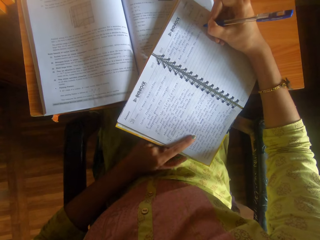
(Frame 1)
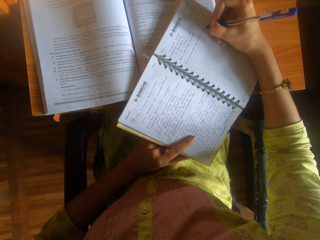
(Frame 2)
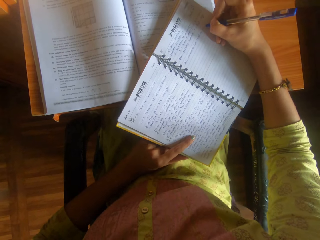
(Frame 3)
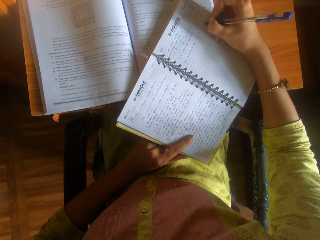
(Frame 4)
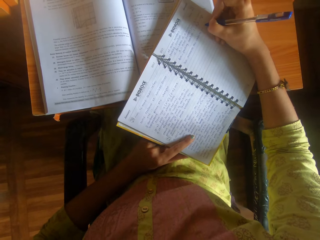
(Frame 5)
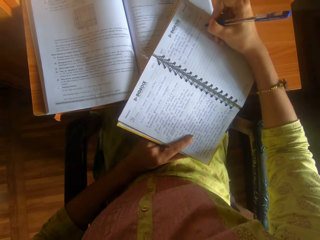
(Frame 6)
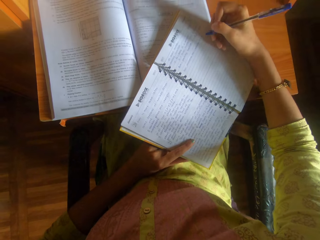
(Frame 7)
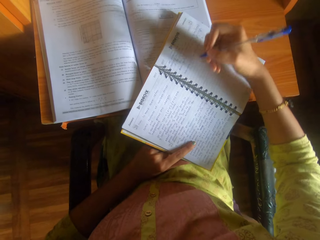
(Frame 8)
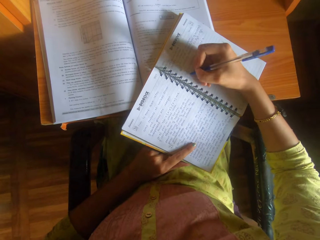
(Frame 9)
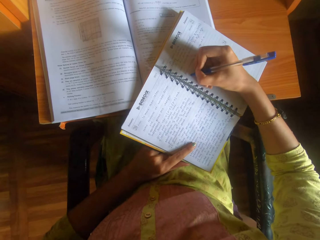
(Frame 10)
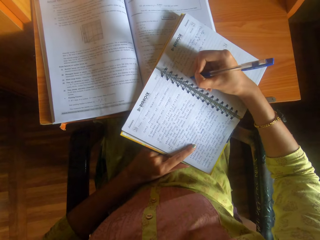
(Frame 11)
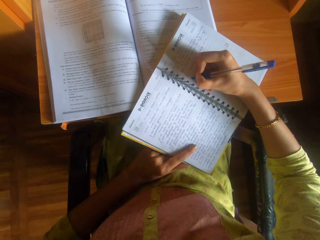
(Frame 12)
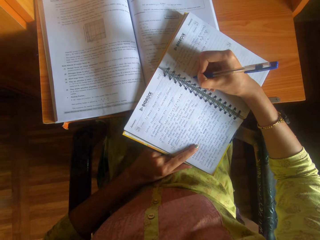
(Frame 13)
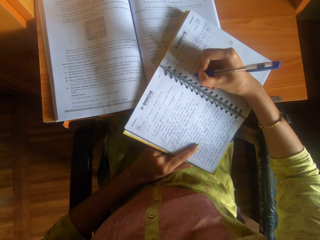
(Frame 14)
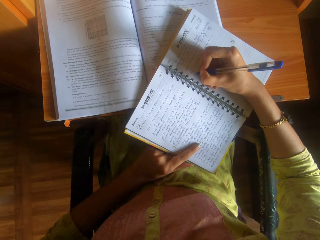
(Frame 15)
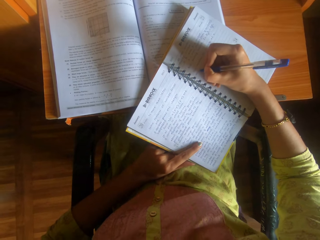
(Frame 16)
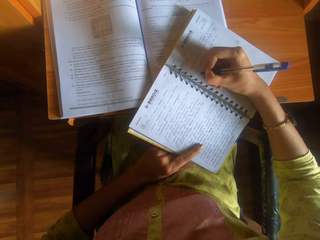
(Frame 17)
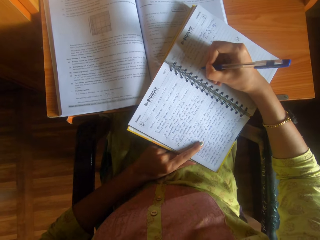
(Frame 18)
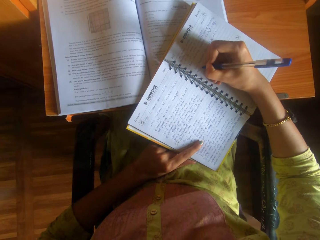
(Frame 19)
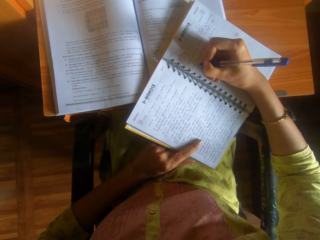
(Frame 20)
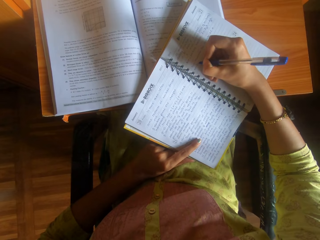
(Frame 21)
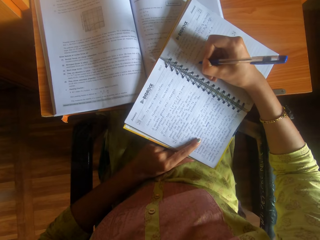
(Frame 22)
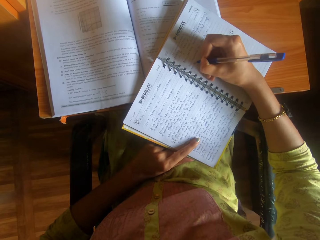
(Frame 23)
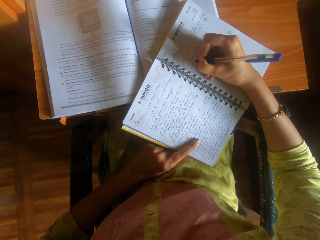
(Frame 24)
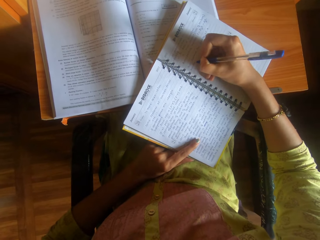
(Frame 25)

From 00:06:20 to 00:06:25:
The camera wearer holds the notebook with her left hand.

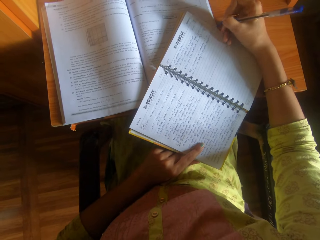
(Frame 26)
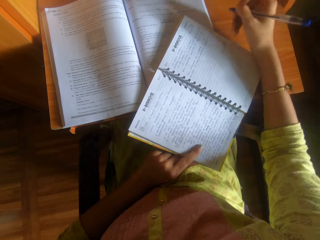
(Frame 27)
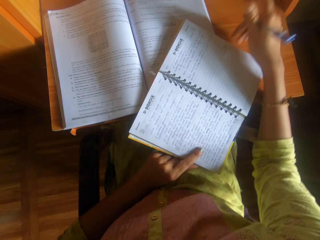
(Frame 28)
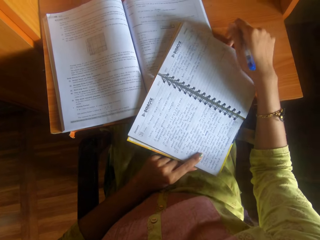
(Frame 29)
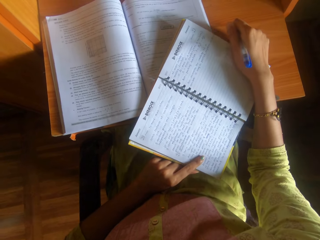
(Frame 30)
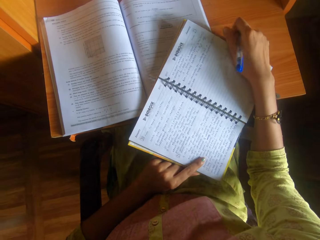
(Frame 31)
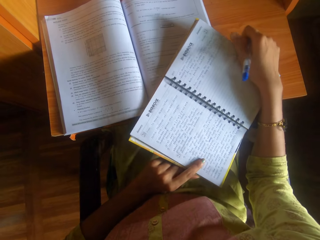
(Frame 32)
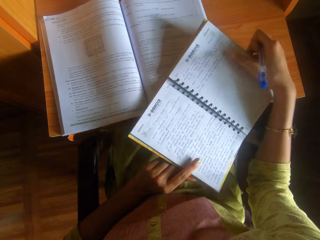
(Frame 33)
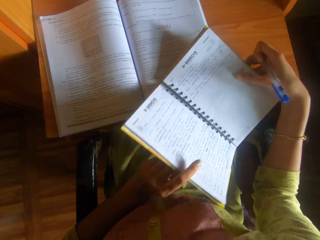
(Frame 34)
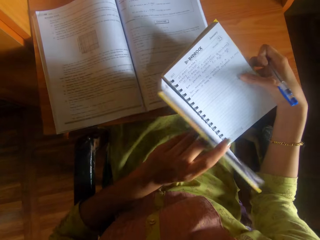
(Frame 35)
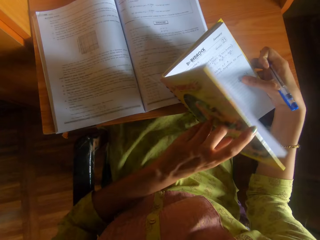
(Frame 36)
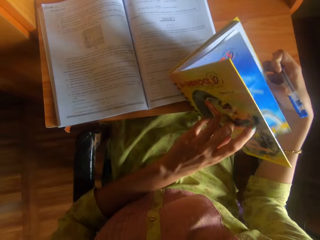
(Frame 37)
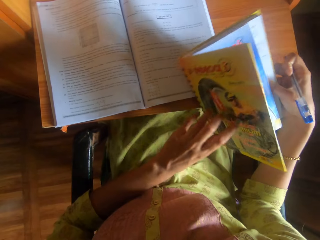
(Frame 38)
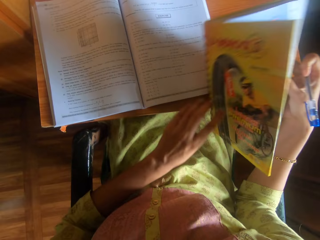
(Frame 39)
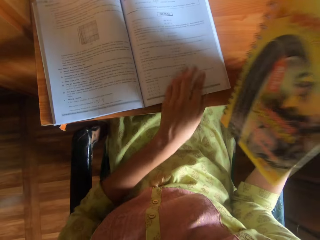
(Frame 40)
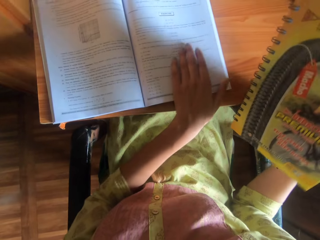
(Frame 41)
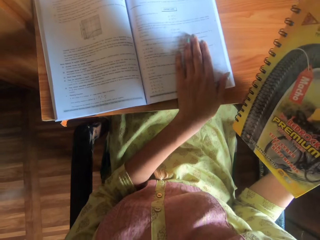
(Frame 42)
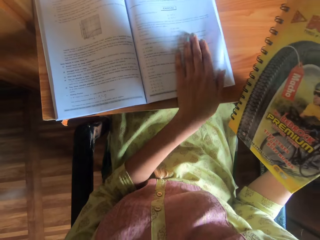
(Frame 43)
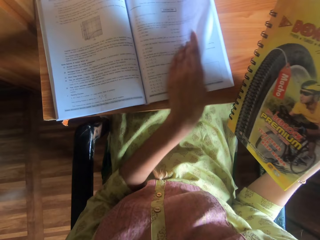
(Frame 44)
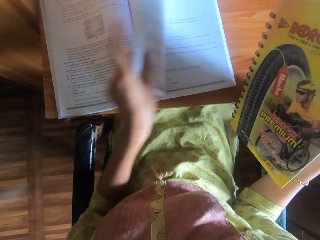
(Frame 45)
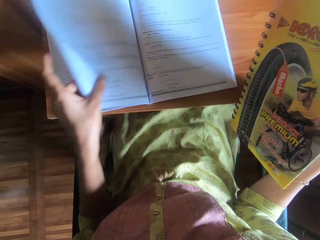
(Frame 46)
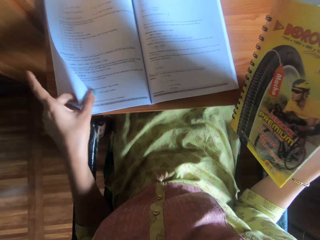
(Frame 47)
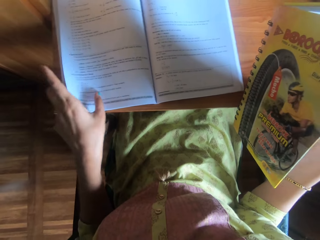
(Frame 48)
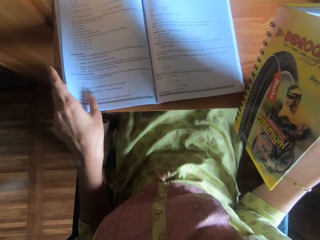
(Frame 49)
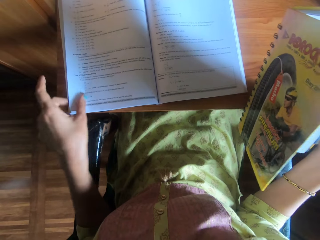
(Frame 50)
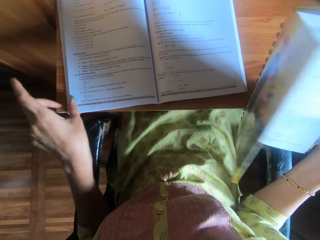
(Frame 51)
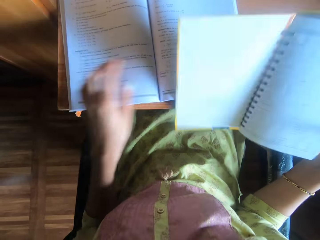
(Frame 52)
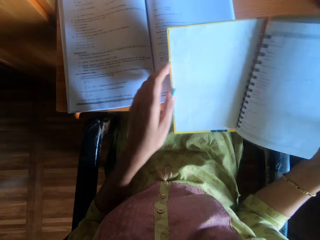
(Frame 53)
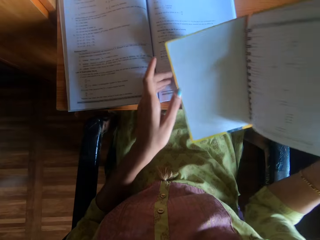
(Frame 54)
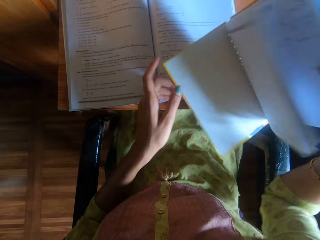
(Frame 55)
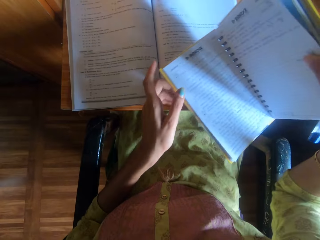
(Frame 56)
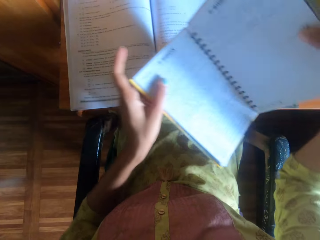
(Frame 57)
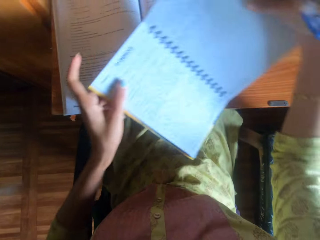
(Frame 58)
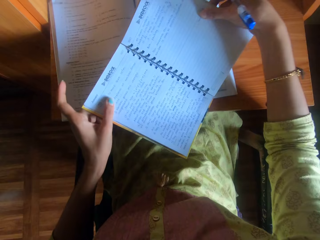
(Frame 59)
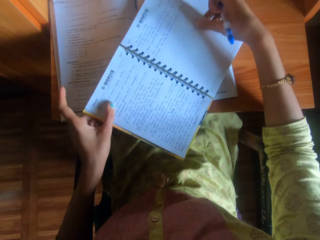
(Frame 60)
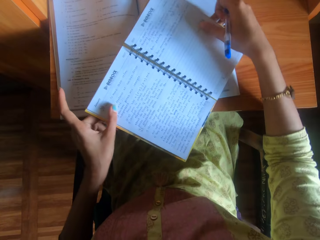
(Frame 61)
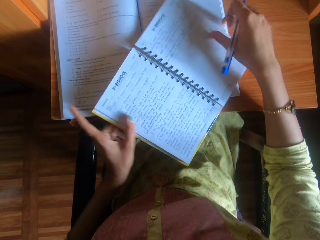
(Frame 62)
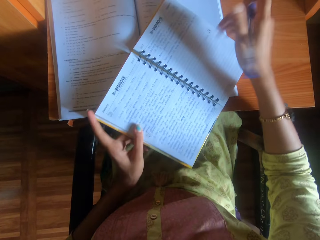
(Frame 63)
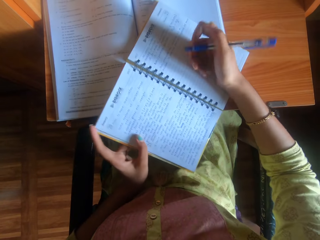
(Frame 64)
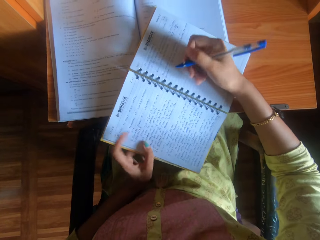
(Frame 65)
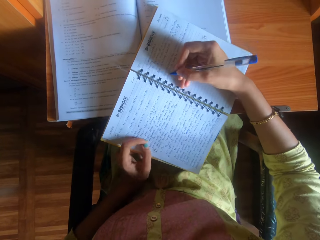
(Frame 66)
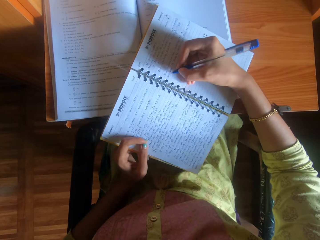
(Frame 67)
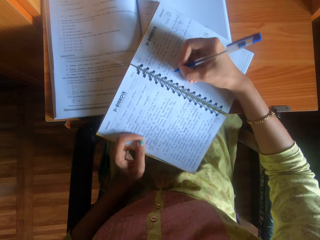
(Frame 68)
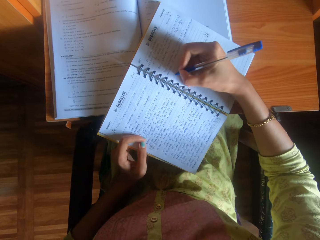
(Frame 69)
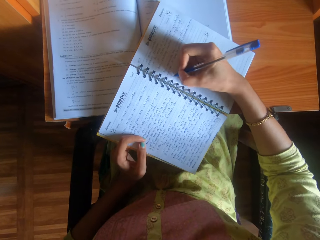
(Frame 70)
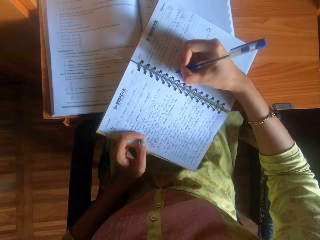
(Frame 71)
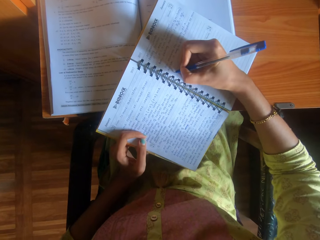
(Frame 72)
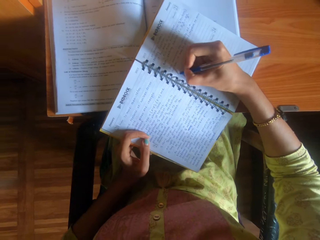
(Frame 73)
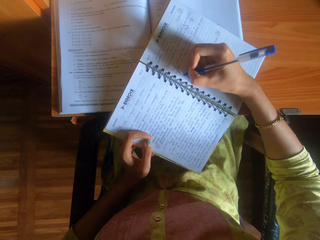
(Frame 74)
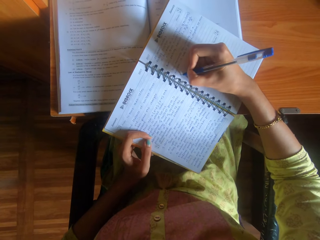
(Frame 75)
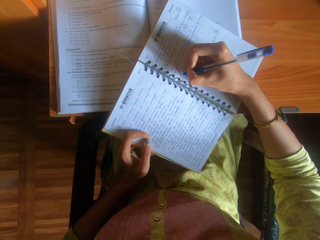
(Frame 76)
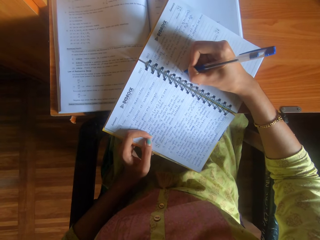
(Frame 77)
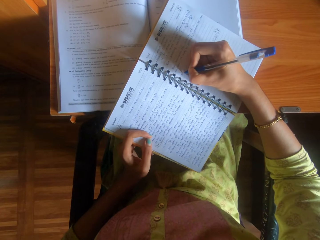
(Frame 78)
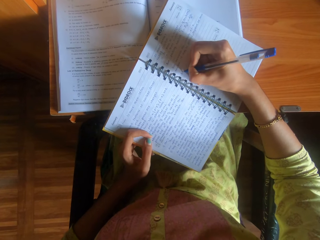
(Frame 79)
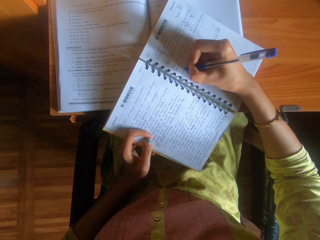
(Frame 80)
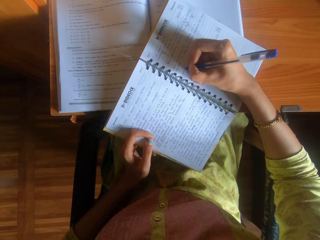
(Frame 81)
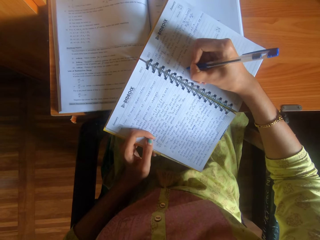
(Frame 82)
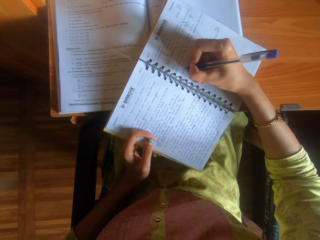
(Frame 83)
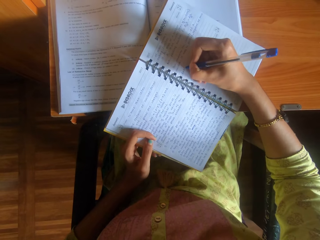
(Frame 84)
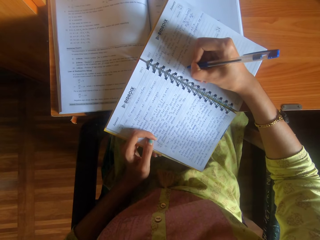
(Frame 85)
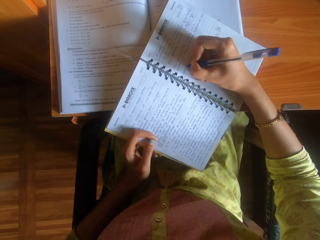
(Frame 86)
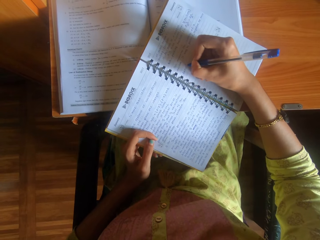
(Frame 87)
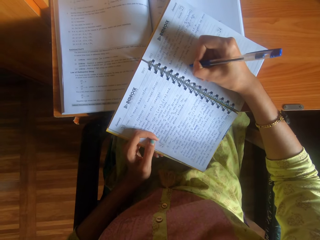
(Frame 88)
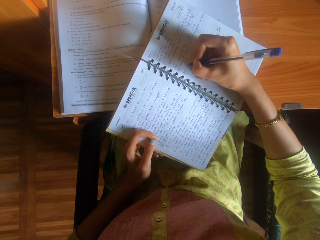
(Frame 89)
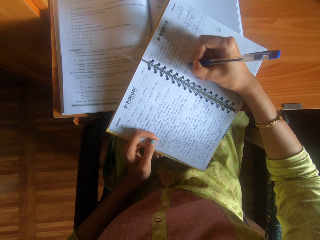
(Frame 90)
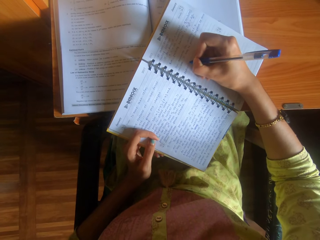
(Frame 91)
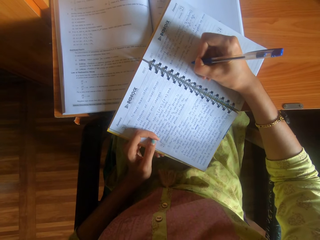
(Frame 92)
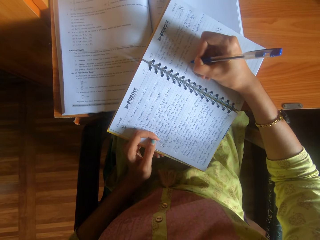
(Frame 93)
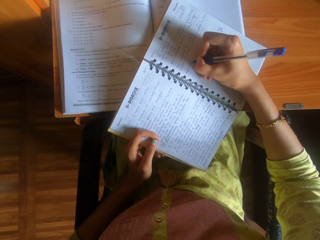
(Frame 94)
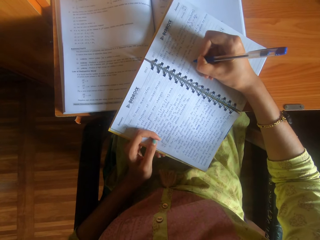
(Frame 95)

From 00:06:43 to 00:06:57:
The camera wearer picks up the notebook with her right hand from the table. She holds the book. She flips a textbook page with her left hand. She drops the notebook on the table with her right hand. She writes in the notebook with the pen in her right hand.

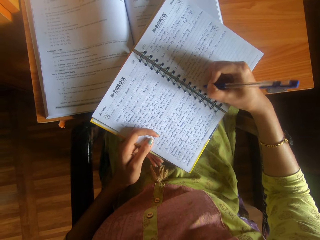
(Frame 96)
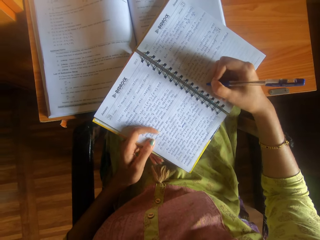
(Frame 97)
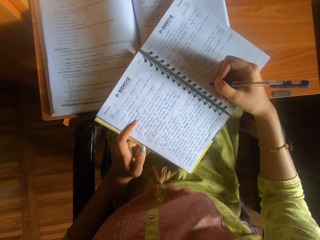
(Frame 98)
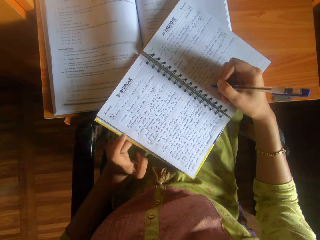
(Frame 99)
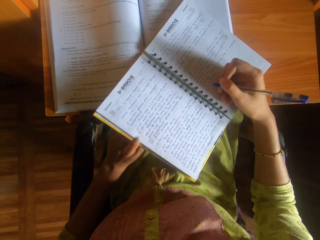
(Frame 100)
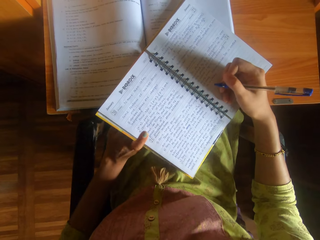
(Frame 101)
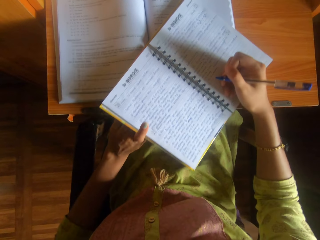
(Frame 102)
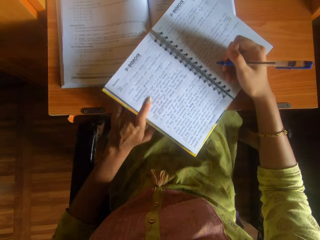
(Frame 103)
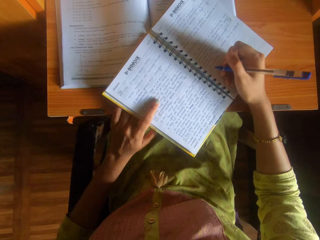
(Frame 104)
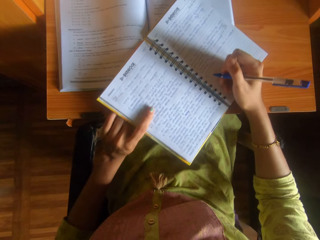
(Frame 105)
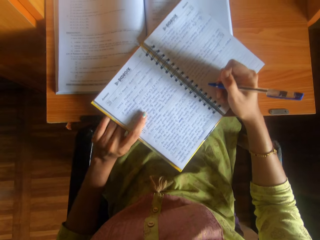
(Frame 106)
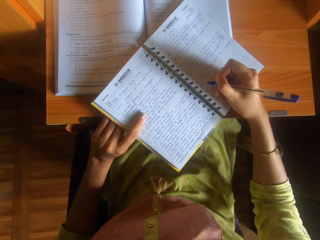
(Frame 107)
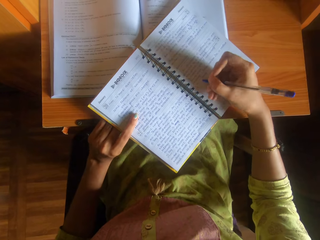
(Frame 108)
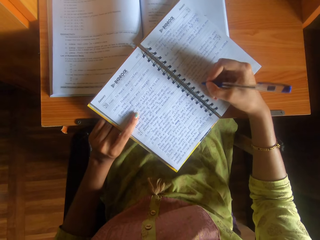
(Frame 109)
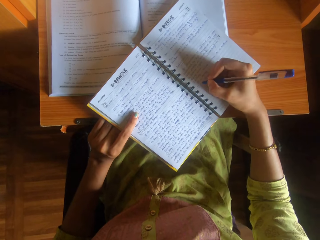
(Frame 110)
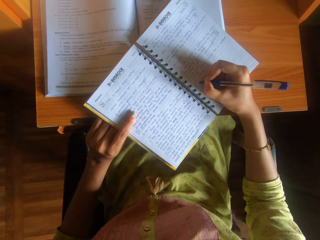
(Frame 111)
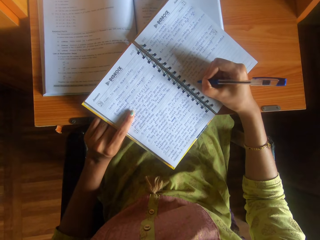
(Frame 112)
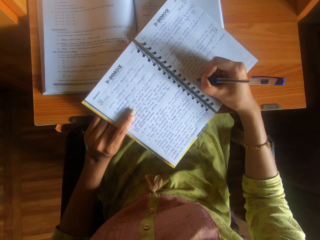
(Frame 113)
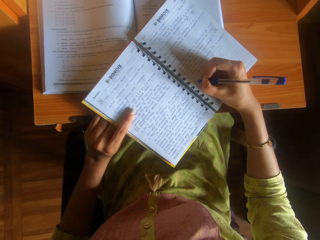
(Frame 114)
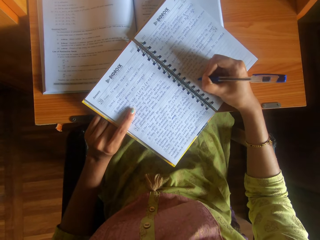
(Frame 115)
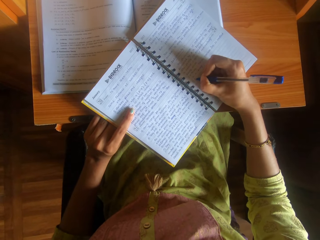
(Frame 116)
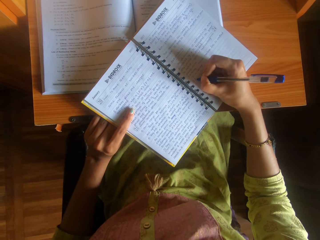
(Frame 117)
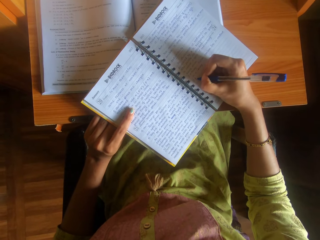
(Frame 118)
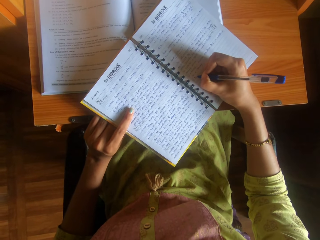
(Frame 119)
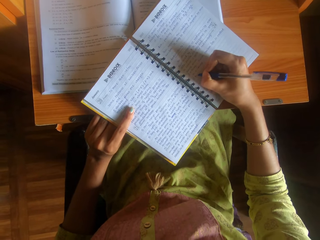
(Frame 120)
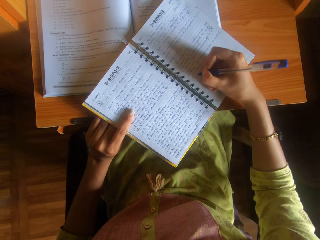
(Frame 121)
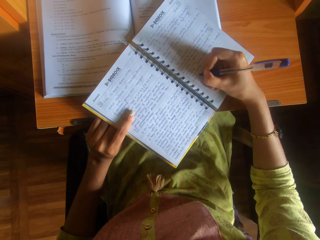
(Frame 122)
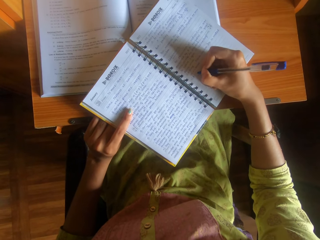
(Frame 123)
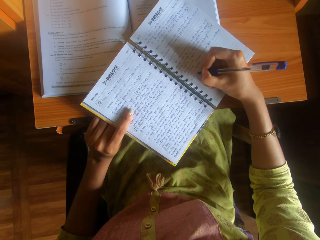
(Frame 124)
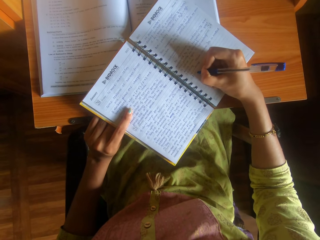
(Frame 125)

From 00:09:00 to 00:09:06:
The camera wearer shifts the notebook with both hands.
